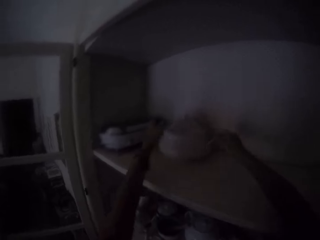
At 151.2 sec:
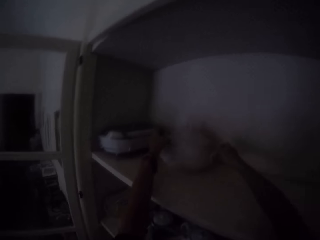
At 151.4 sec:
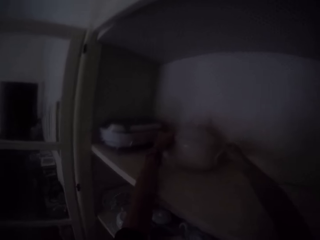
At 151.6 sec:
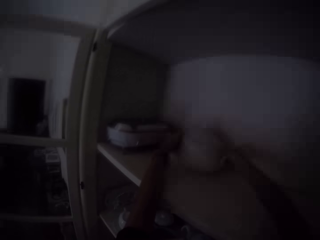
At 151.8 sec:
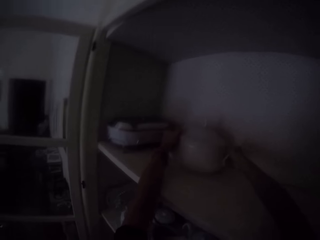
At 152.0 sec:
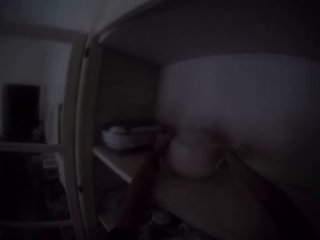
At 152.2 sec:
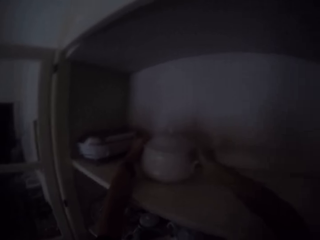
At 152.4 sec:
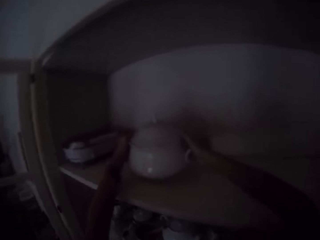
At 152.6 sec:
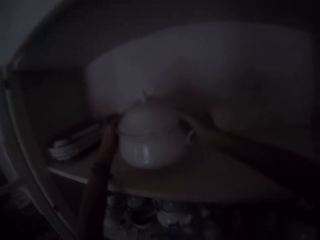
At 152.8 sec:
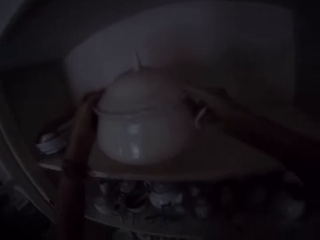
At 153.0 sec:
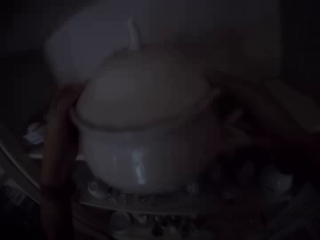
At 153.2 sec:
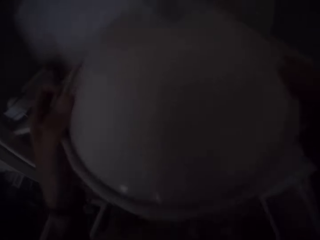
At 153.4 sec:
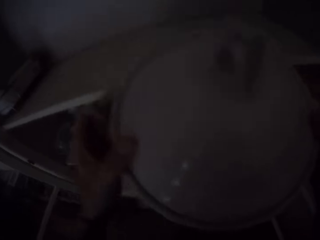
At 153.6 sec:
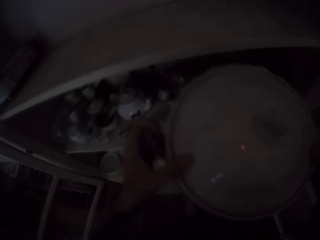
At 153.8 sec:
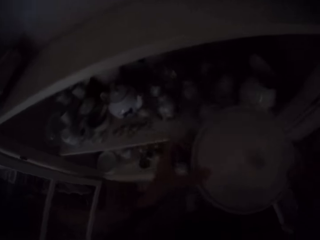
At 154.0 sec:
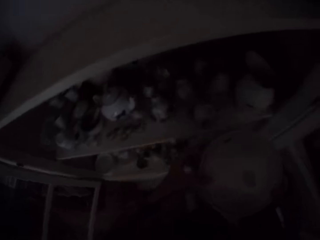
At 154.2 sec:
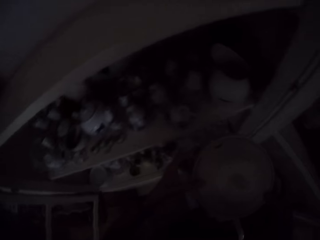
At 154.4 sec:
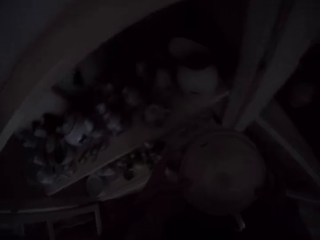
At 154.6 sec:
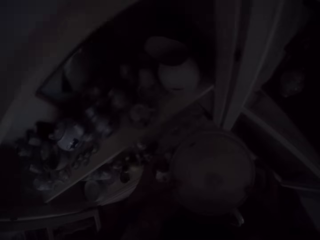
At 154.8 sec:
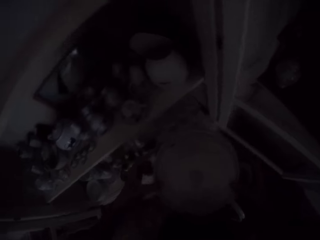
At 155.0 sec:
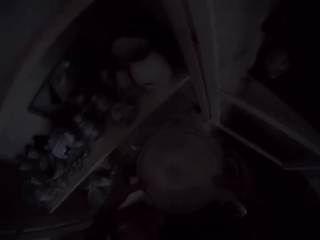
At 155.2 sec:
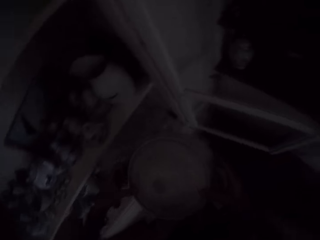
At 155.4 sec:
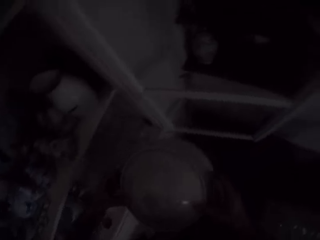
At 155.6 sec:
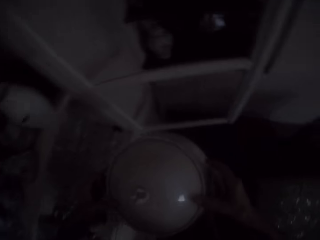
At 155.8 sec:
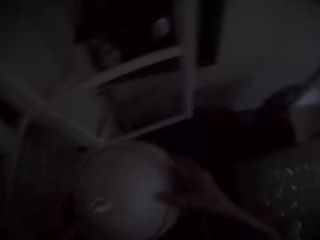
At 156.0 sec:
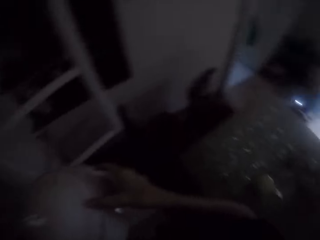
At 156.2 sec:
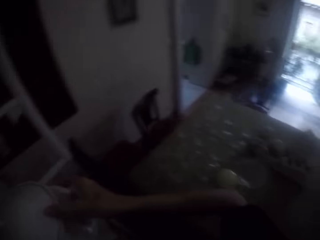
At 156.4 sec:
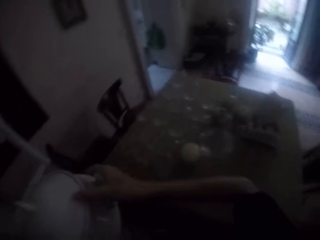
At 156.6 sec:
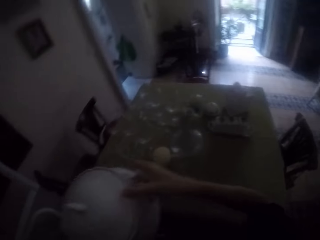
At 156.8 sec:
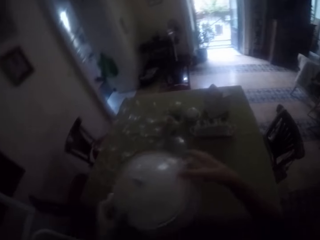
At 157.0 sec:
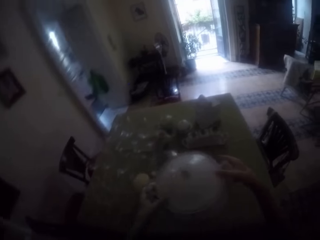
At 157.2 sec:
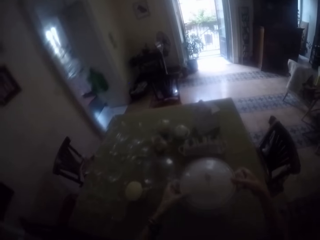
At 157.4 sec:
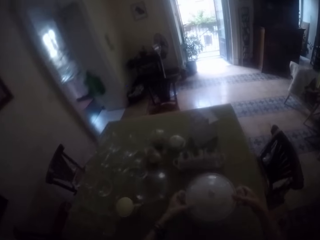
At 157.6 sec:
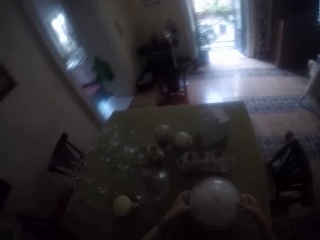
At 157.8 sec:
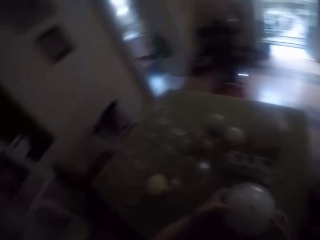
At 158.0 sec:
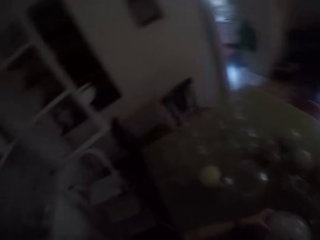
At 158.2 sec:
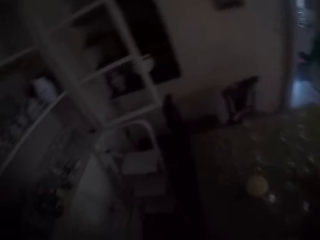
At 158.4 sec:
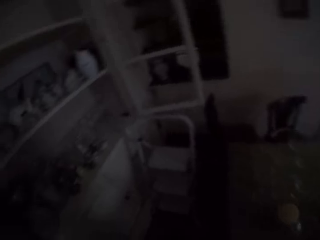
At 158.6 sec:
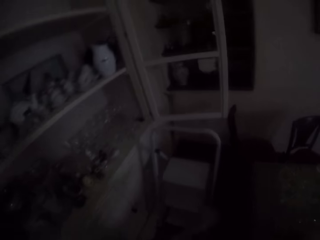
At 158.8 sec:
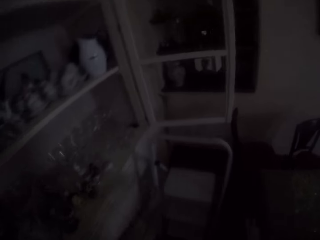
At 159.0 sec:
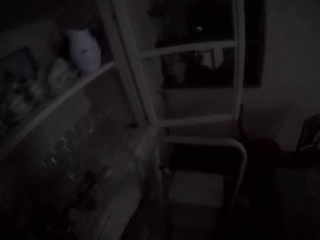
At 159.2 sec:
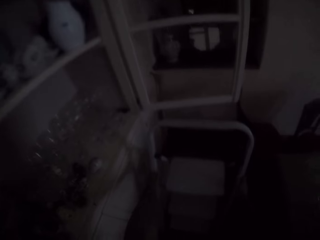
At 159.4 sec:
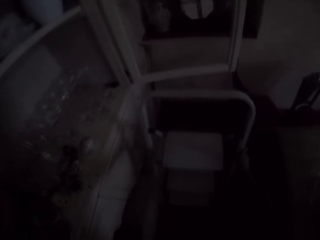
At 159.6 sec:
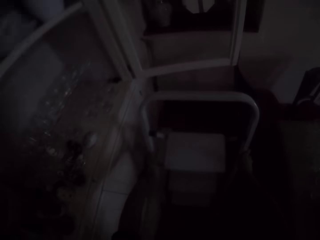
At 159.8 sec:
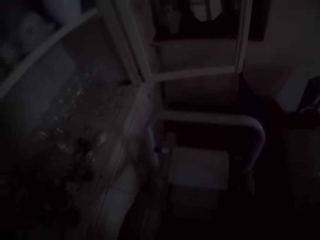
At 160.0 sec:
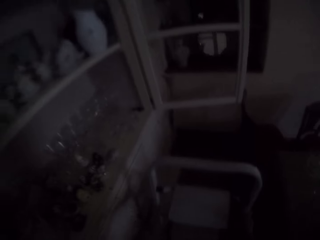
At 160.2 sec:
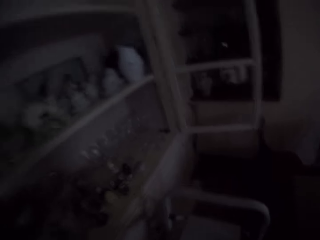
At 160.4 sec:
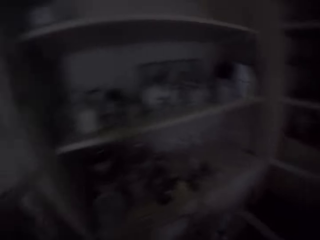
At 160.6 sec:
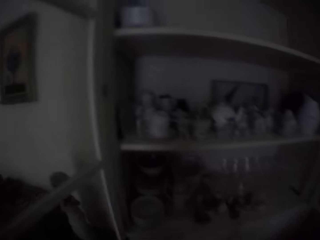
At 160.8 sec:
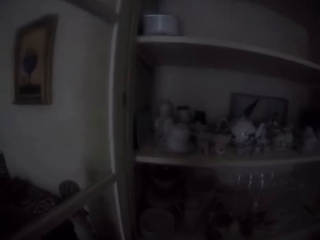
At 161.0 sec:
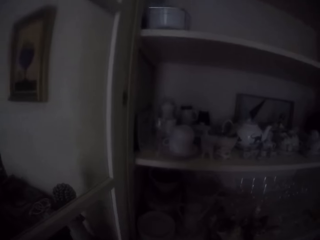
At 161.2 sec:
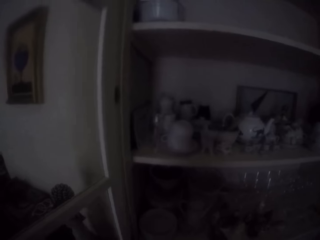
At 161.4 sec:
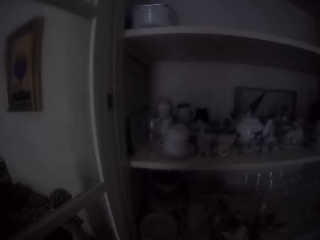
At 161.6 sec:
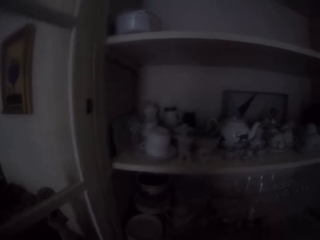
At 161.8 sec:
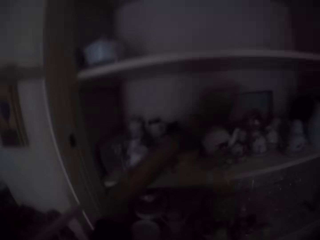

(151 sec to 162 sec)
The camera wearer picks up a serving bowl or glass jug from the shelf. They place the serving bowl on the table. They pull a ladder folding step stool.

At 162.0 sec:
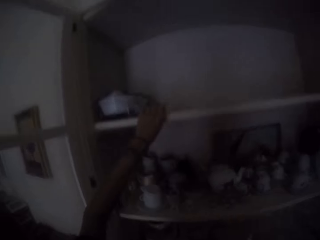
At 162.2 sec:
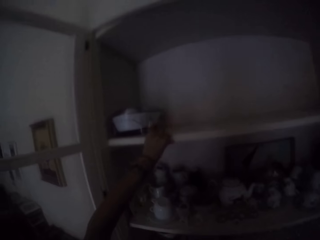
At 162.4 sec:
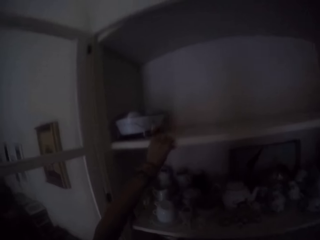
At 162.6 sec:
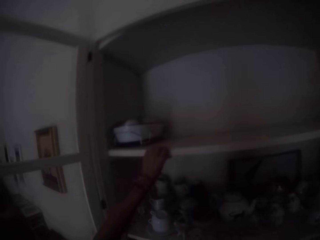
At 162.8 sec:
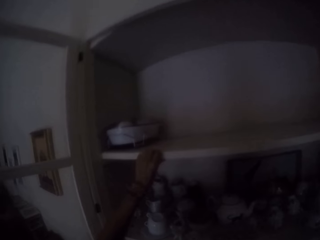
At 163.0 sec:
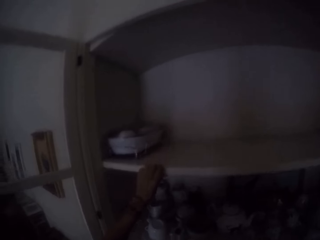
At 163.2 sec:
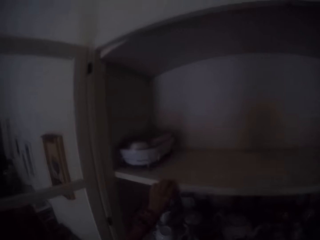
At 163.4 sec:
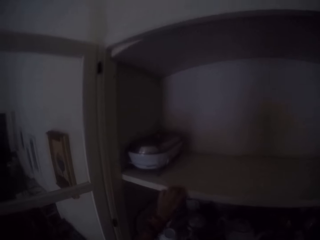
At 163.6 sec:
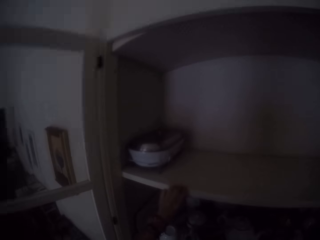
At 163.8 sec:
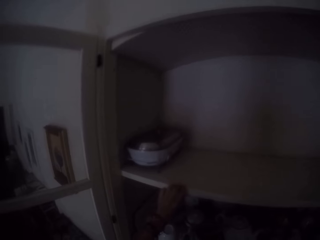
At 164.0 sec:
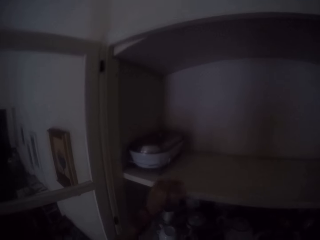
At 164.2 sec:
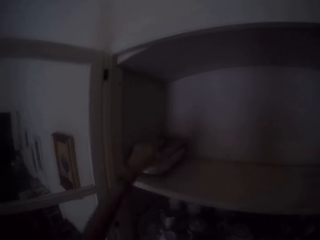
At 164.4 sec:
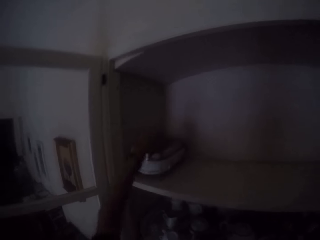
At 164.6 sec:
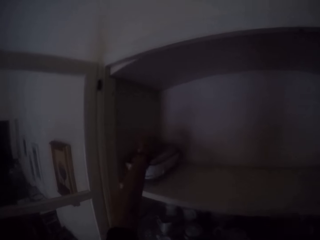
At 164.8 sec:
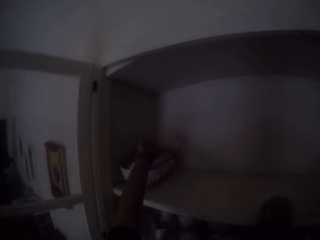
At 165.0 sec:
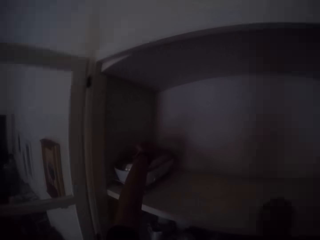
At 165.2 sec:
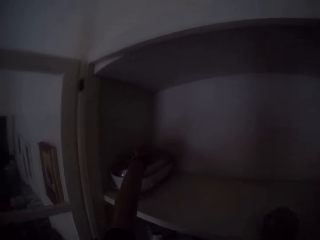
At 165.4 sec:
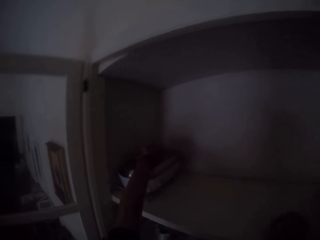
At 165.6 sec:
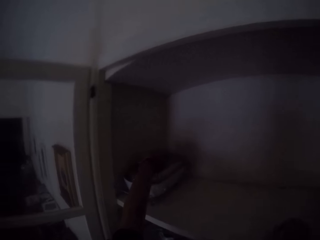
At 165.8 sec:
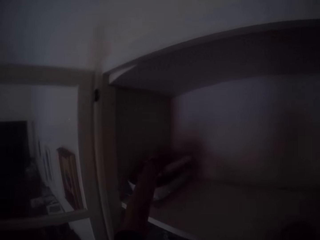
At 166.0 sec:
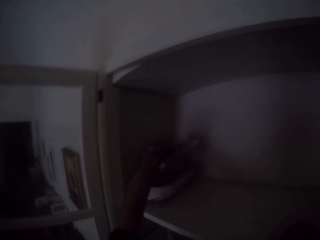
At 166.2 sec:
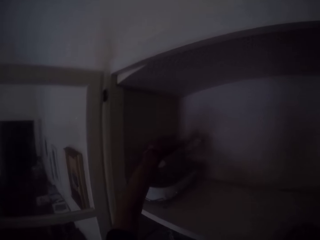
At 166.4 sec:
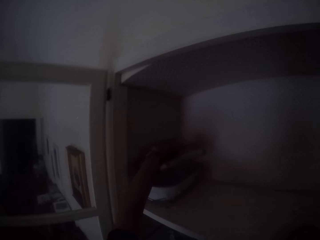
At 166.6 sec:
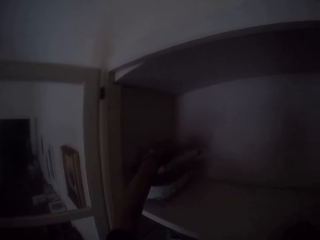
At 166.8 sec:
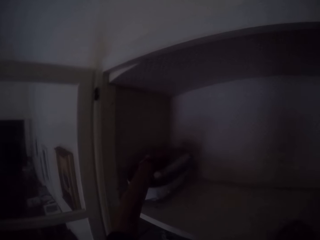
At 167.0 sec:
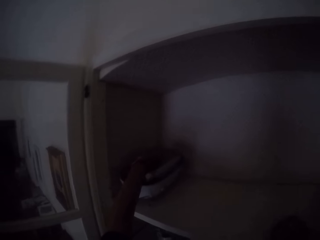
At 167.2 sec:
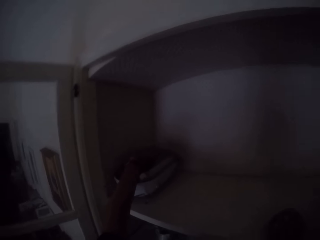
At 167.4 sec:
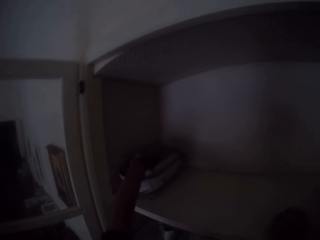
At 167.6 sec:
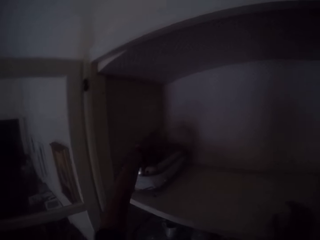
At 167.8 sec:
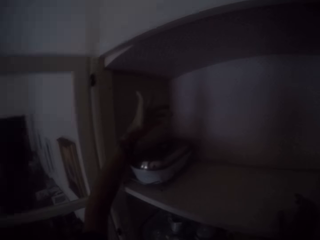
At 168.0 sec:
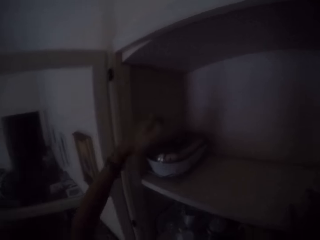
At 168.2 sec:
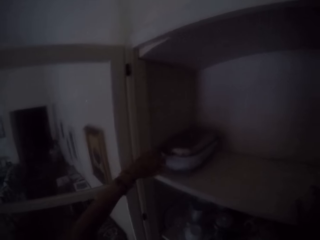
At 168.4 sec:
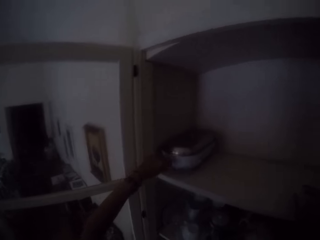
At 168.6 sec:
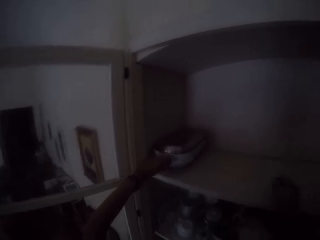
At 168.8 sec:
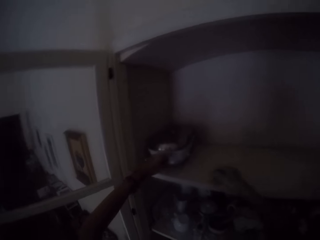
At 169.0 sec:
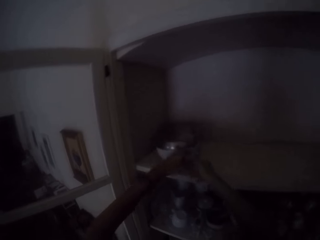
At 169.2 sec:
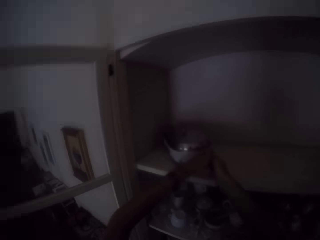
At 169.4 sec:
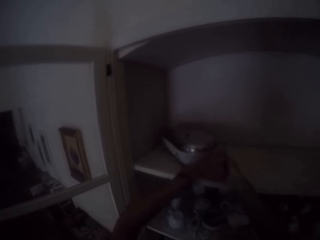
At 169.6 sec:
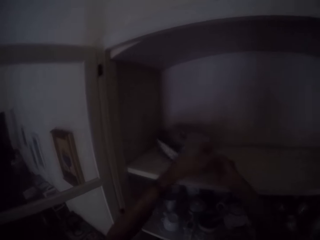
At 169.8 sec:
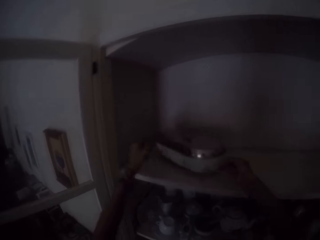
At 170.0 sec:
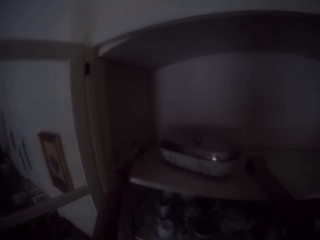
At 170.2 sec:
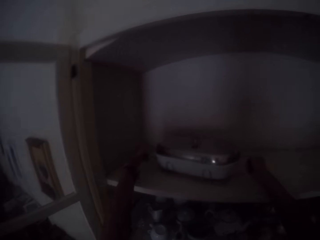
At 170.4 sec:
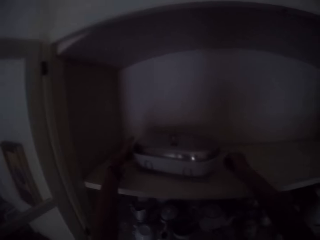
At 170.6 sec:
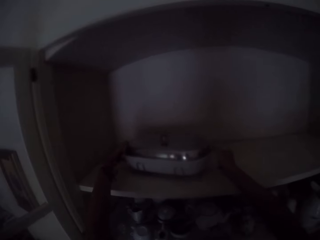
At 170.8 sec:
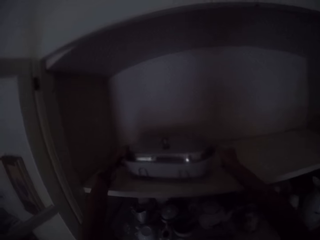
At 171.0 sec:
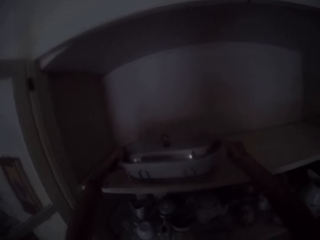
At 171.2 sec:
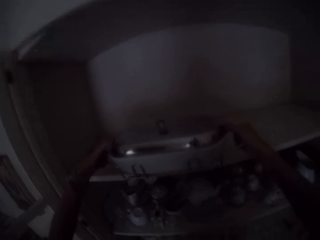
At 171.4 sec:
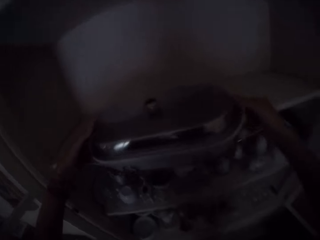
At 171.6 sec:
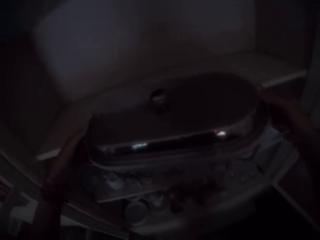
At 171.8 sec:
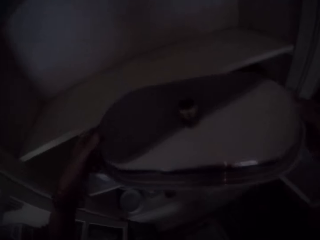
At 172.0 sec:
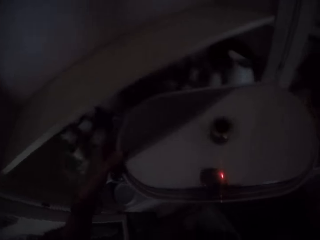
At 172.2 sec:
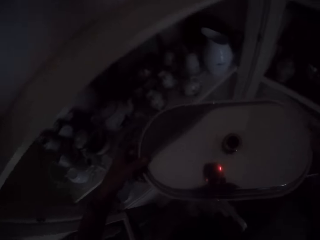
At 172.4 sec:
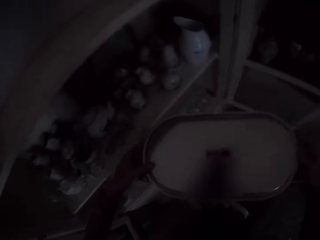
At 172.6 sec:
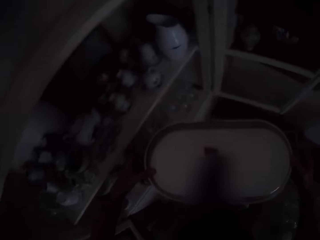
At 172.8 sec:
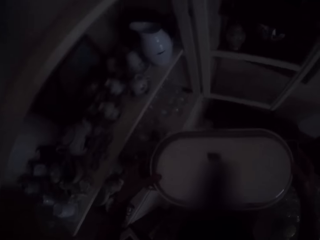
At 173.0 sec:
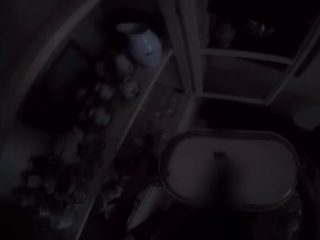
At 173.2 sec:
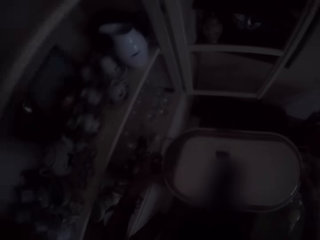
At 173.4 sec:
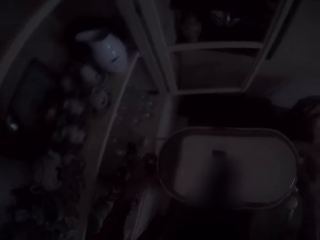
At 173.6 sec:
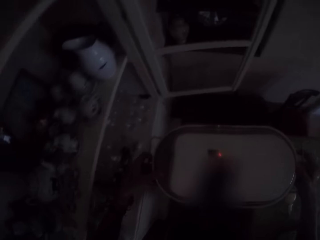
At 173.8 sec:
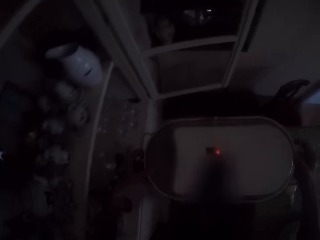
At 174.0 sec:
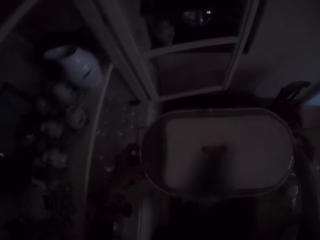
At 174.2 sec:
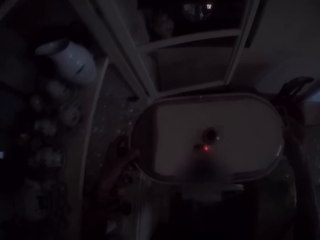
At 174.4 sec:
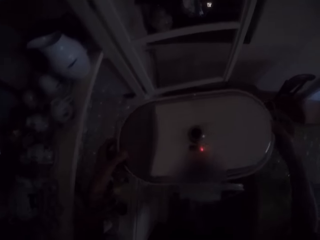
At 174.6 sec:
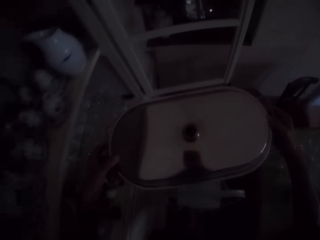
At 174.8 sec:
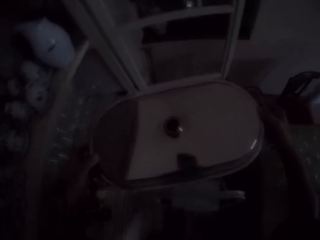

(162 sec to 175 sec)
The camera wearer looks at the shelf. They open a serving tray on the shelf. They look at something in the drawer. They pick the serving tray from the shelf and climb down the ladder folding step stool.
